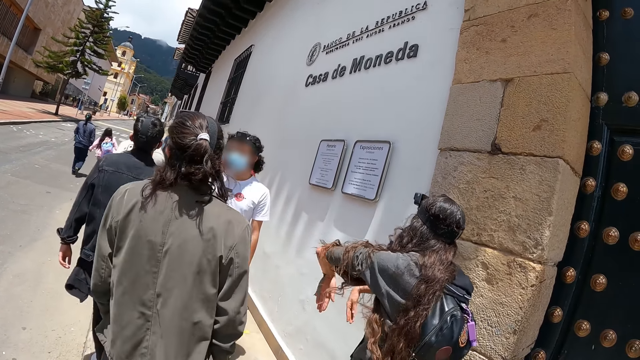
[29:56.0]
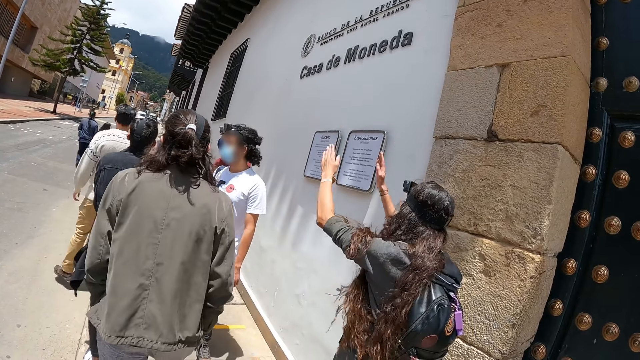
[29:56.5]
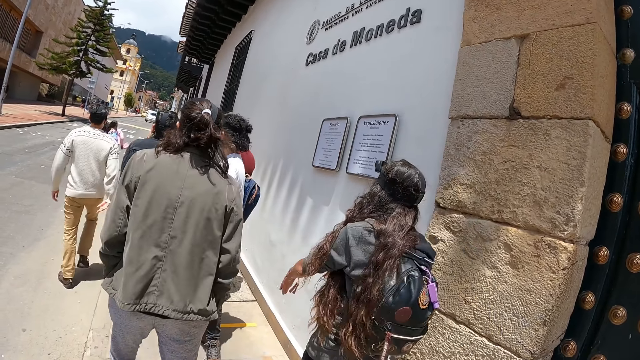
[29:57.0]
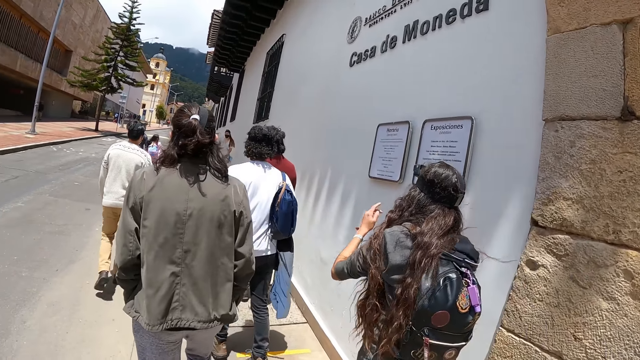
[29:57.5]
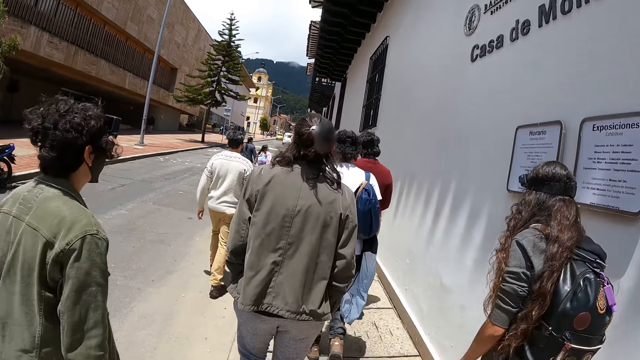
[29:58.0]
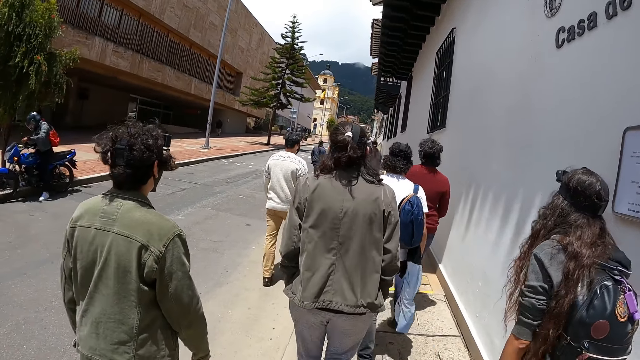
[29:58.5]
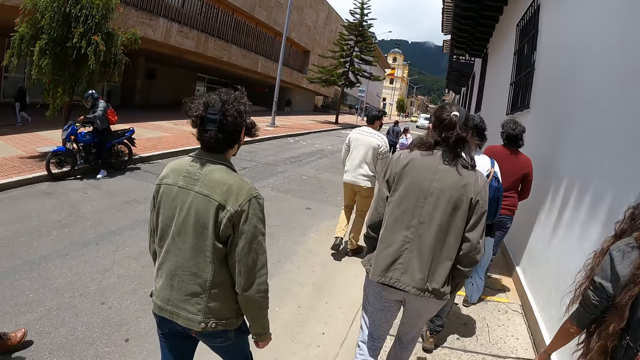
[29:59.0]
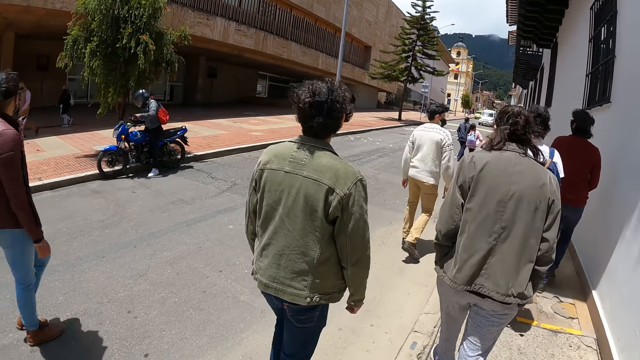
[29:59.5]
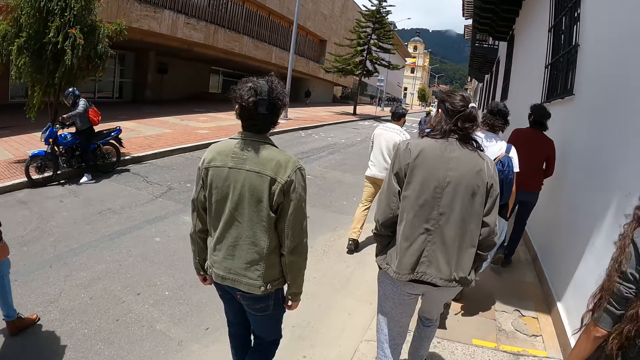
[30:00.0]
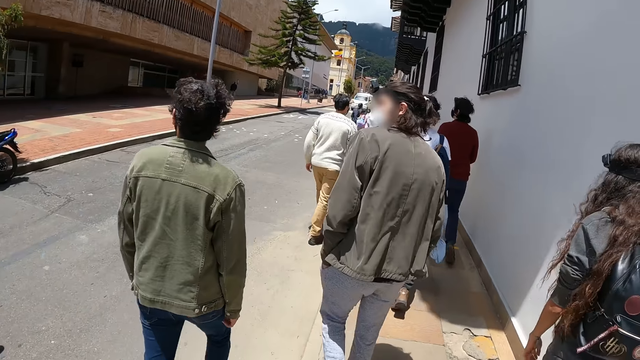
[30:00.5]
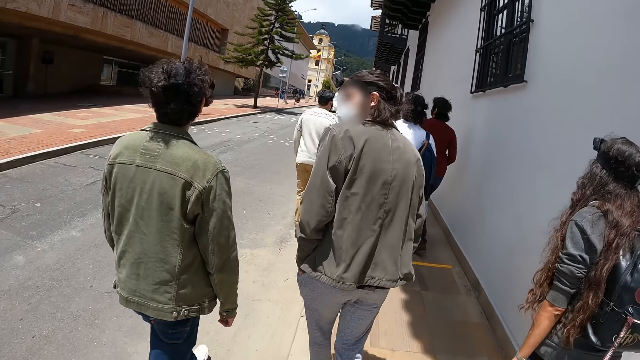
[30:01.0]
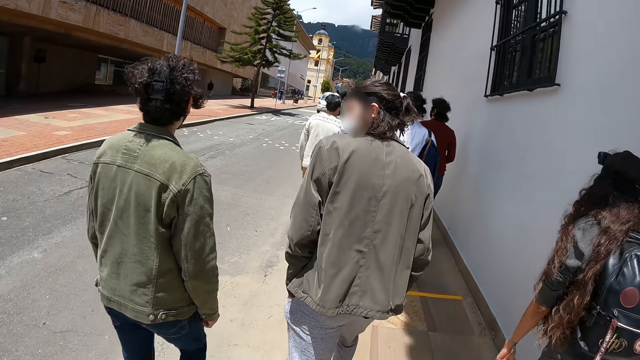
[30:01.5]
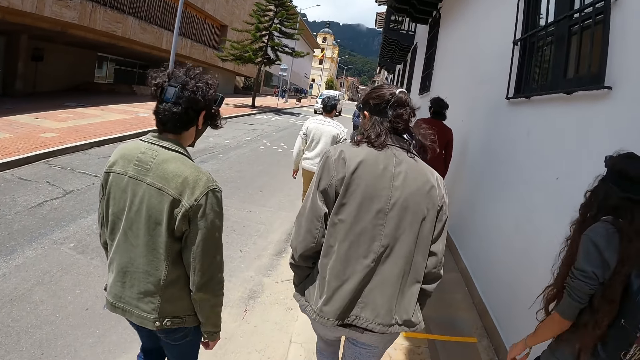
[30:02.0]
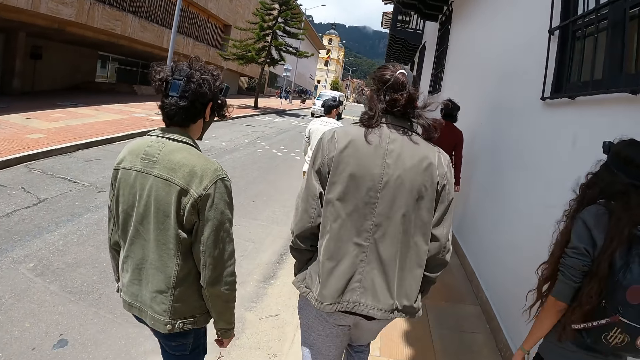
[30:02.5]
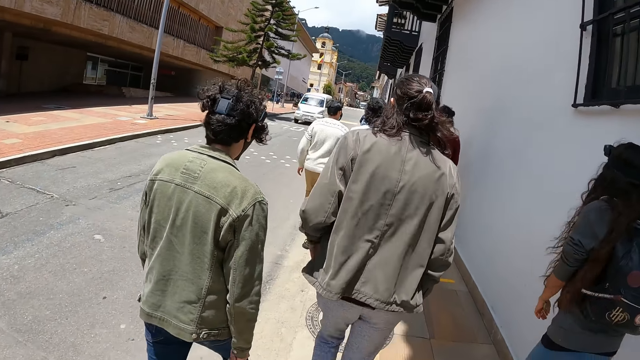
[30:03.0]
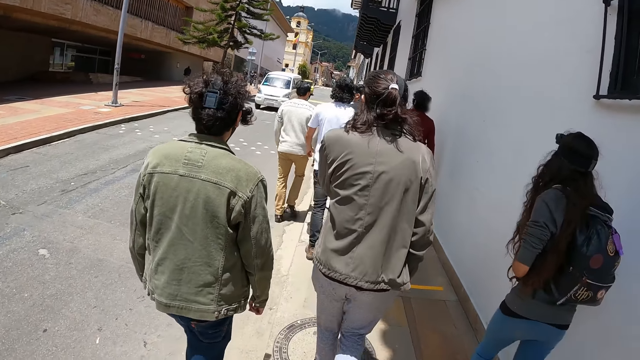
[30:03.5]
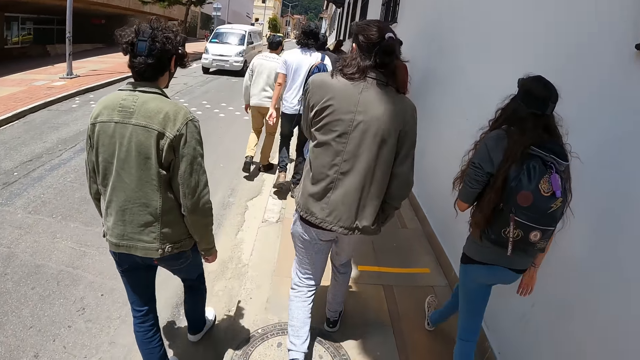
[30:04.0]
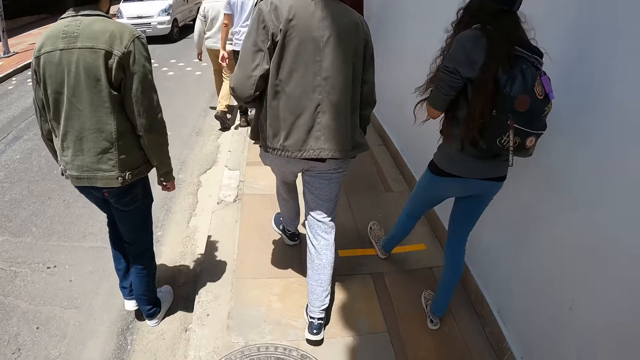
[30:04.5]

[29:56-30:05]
The camera wearer walks behind a man. They walk on the pavement.

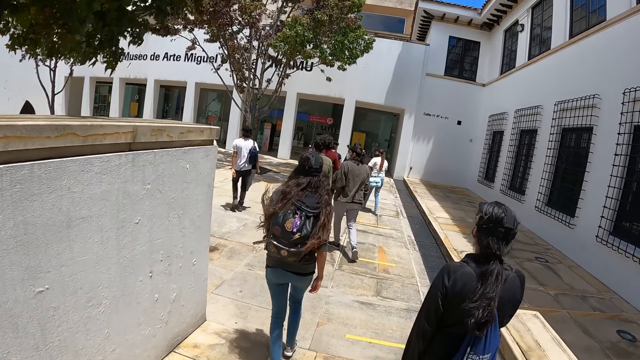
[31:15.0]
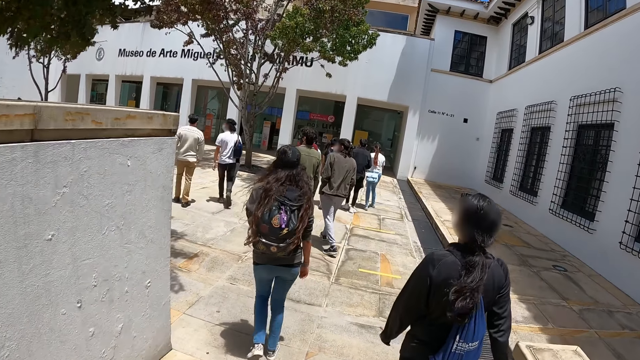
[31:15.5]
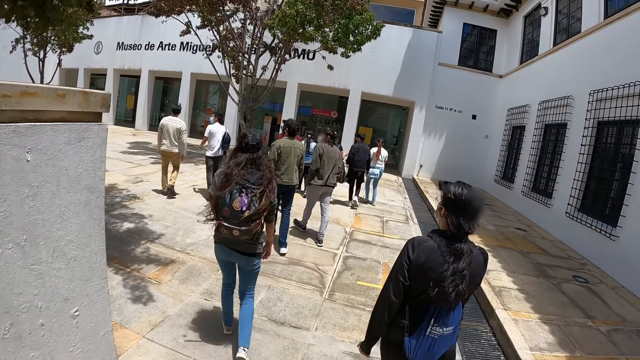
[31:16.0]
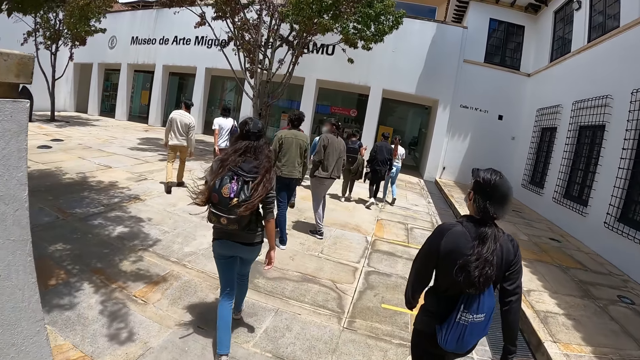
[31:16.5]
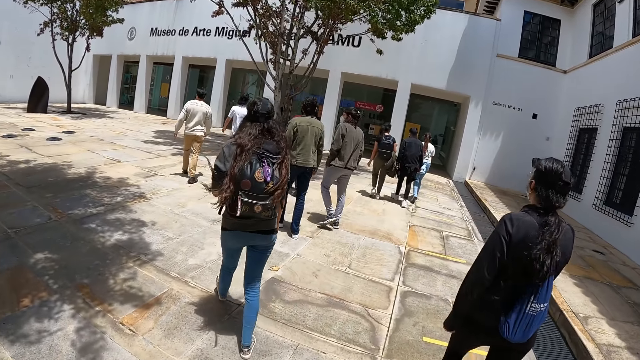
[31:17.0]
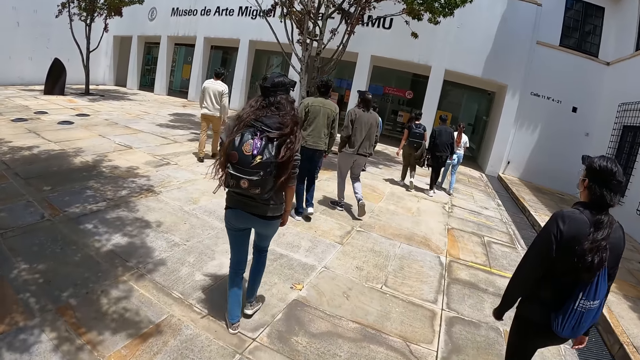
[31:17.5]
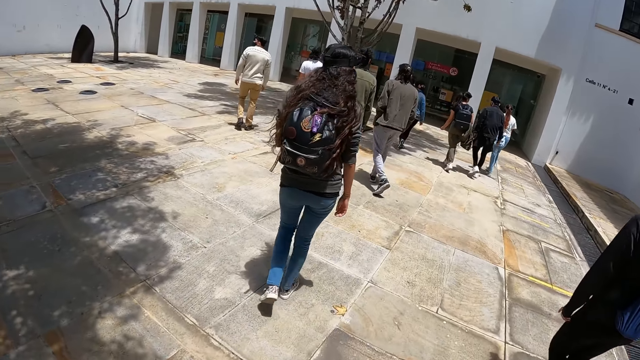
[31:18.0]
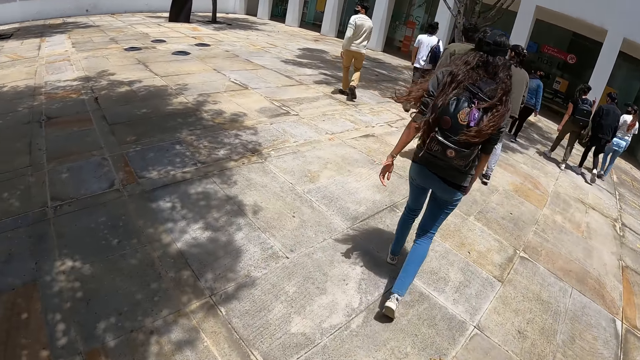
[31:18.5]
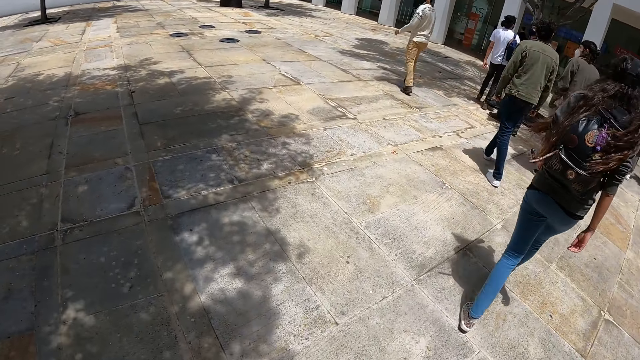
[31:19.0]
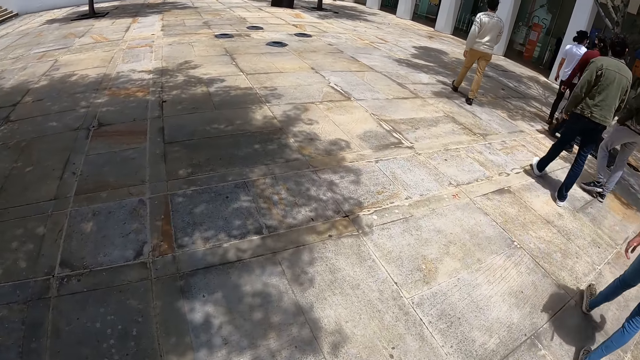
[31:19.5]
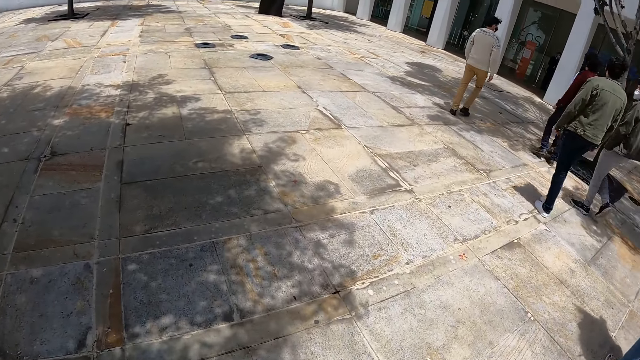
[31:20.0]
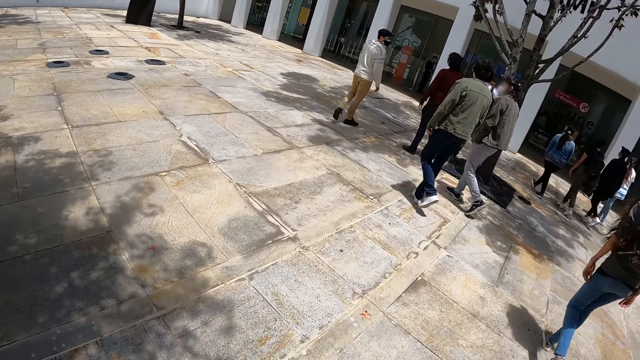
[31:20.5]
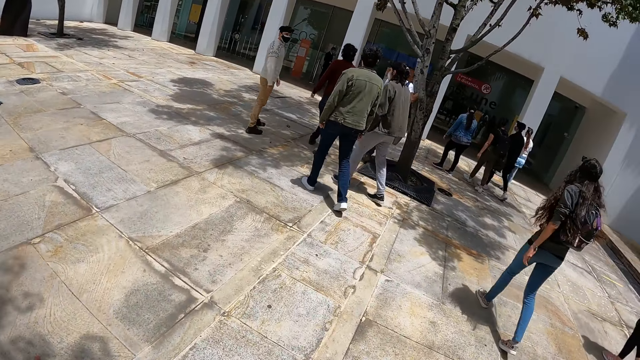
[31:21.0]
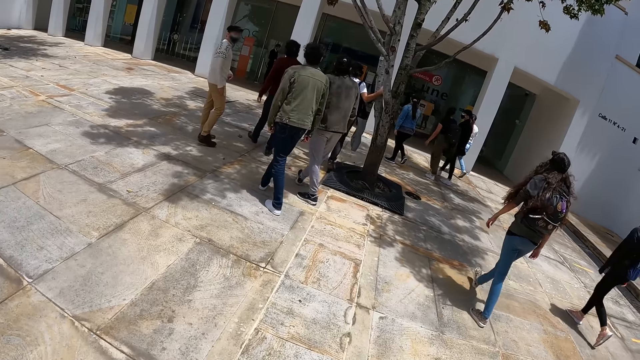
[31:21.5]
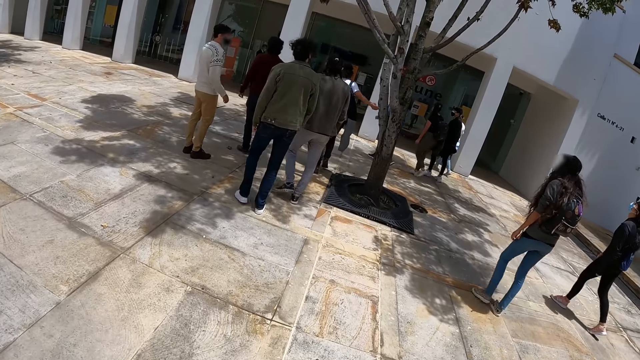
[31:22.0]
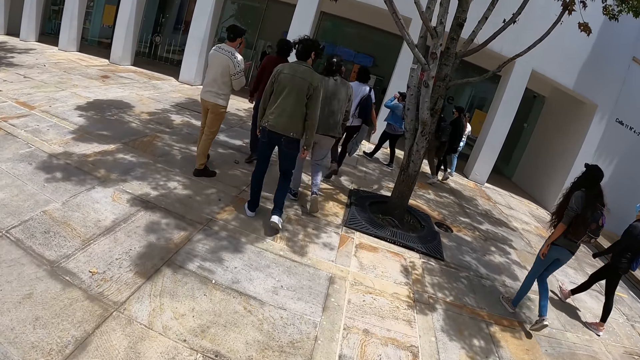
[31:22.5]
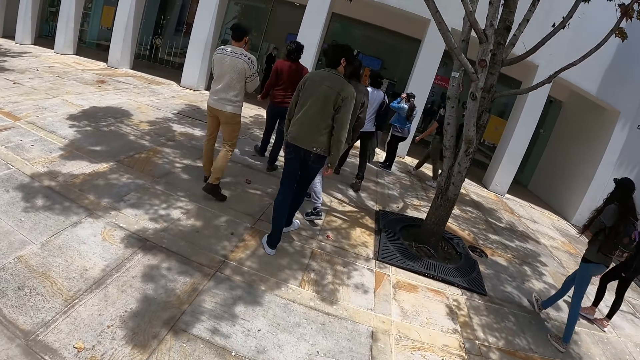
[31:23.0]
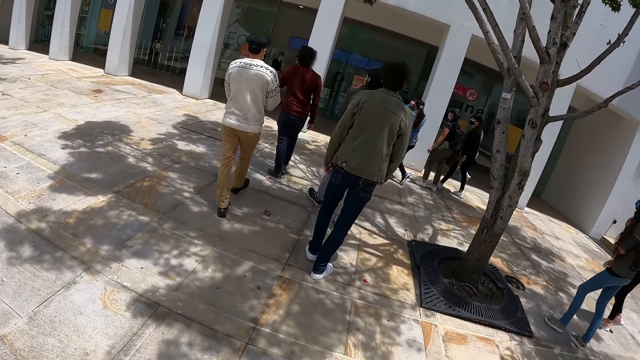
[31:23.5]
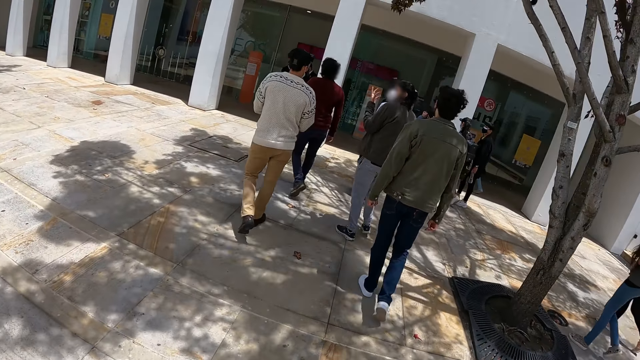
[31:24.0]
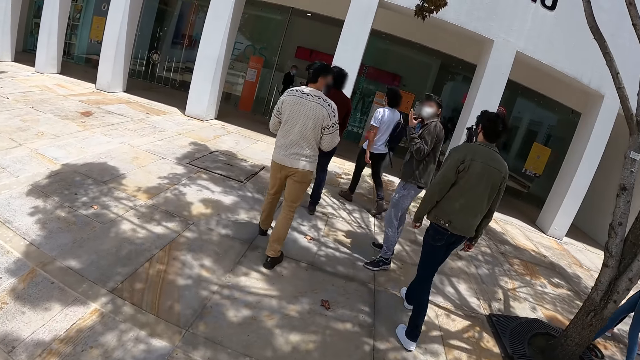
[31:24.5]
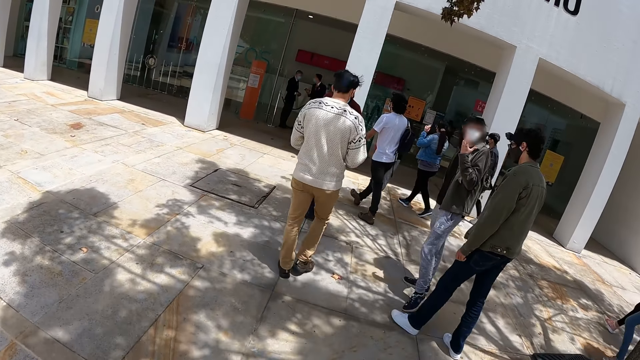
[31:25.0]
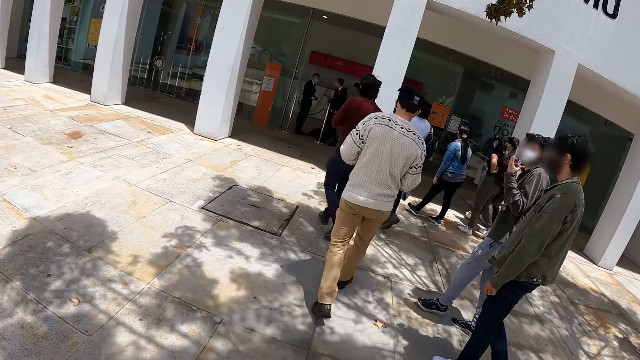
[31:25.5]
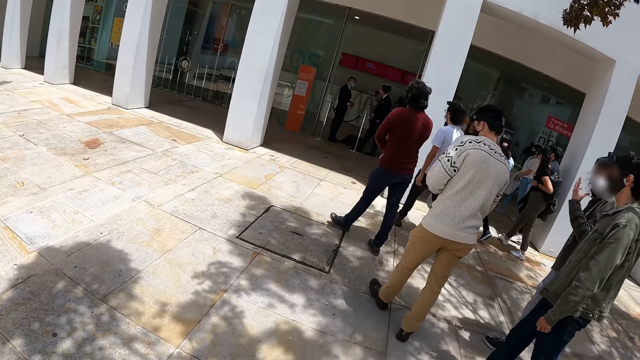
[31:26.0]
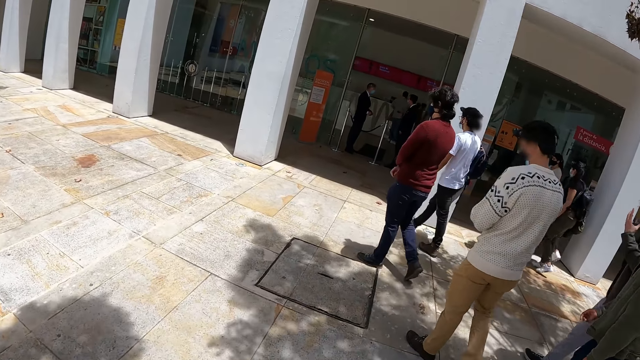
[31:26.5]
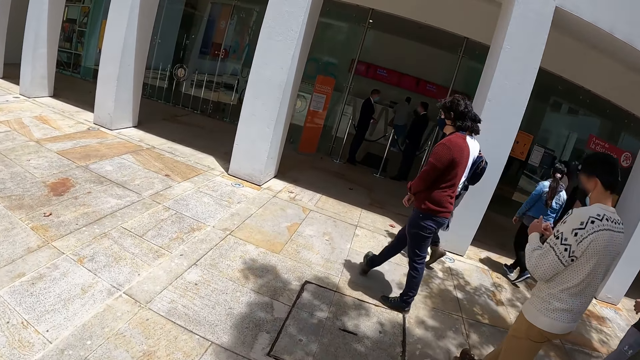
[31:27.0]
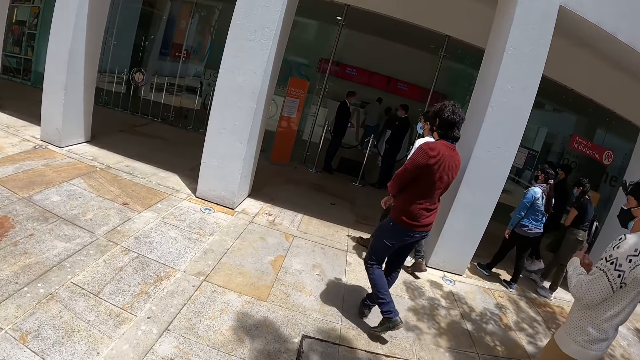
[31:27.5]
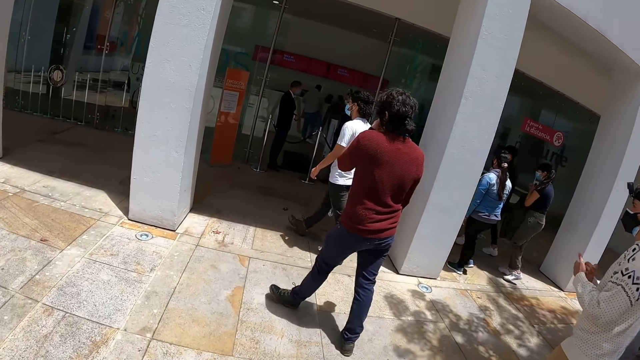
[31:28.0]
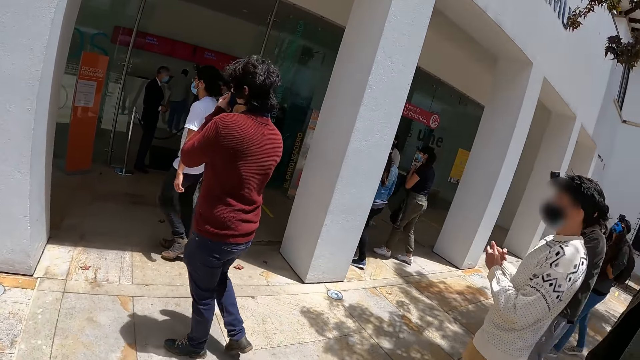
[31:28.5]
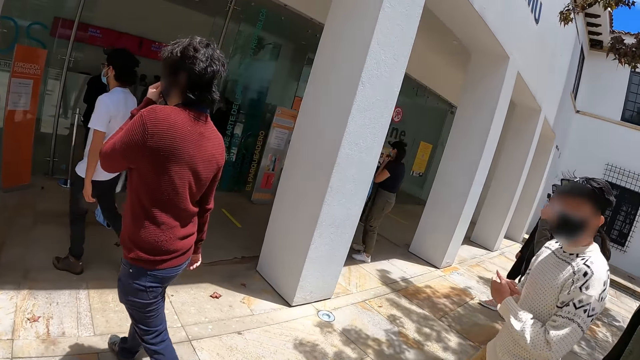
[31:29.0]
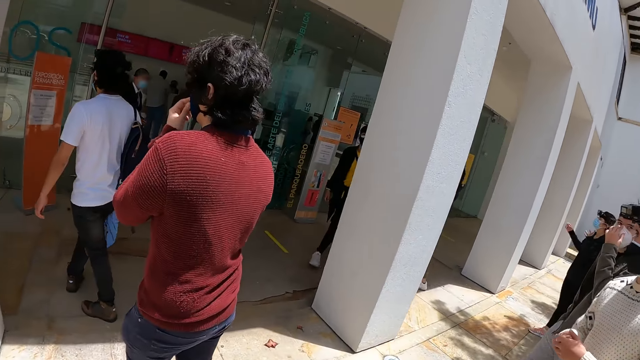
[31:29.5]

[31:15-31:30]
The camera wearer walks in the compound.
